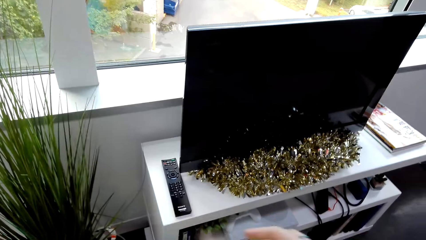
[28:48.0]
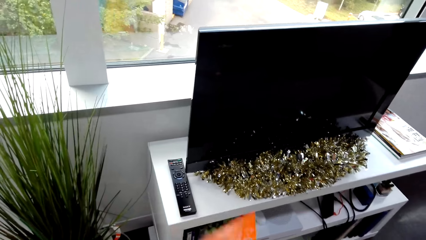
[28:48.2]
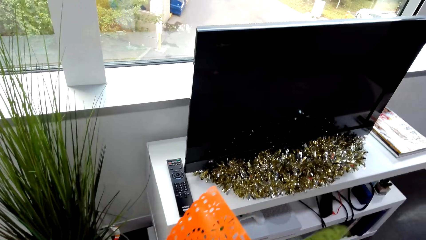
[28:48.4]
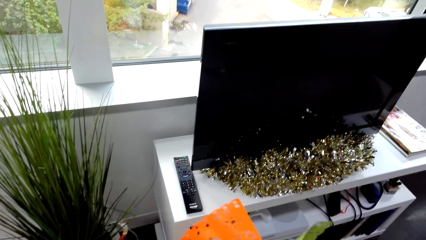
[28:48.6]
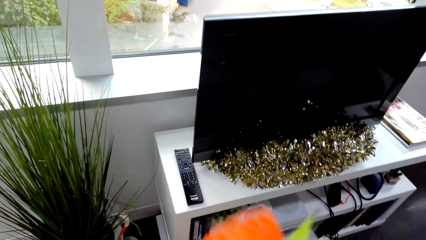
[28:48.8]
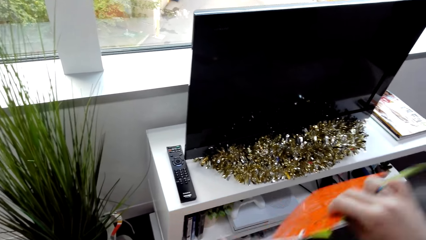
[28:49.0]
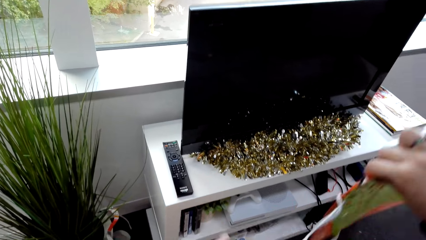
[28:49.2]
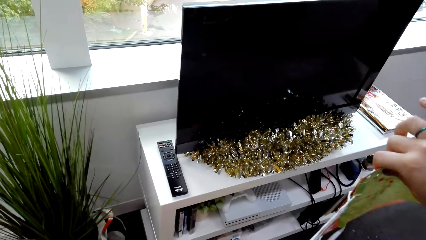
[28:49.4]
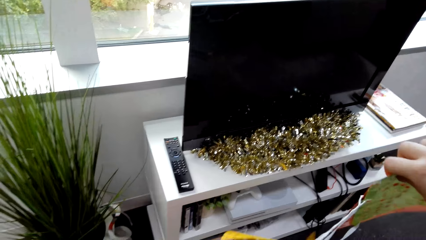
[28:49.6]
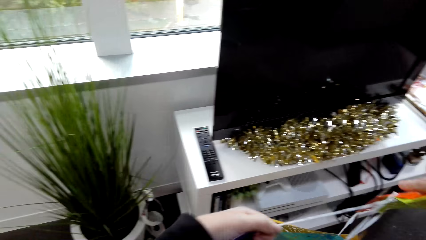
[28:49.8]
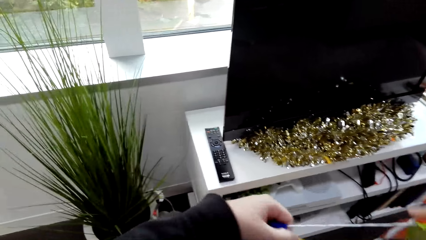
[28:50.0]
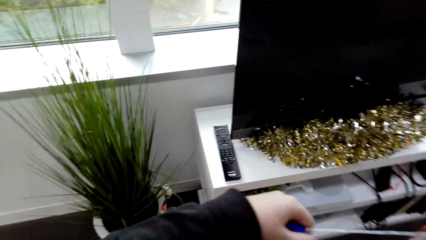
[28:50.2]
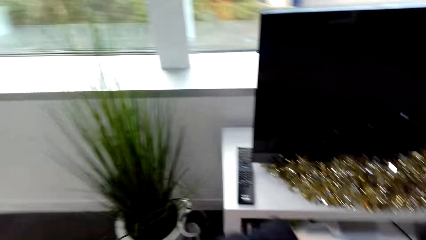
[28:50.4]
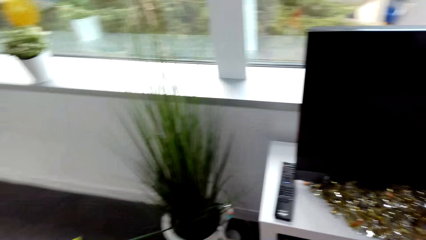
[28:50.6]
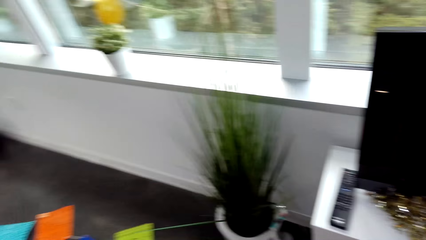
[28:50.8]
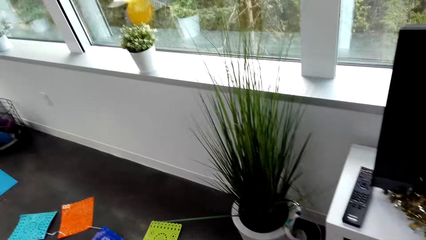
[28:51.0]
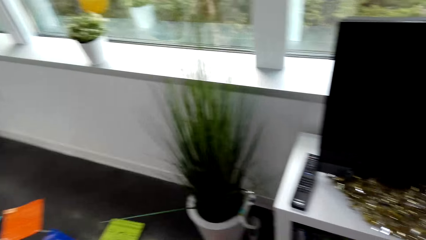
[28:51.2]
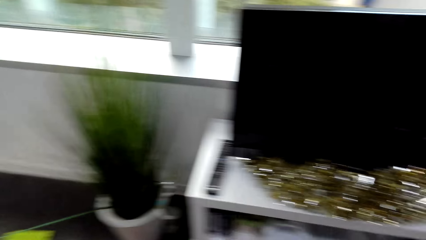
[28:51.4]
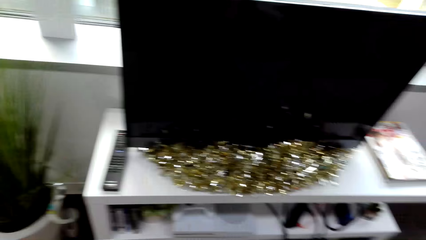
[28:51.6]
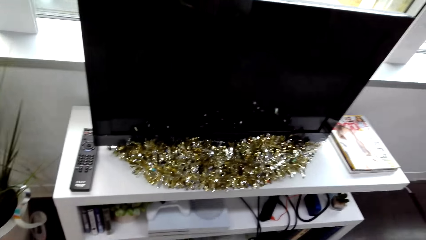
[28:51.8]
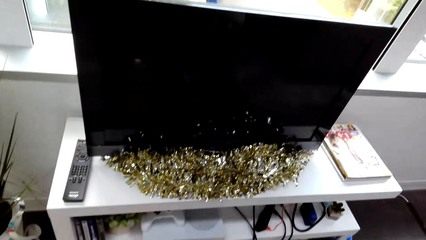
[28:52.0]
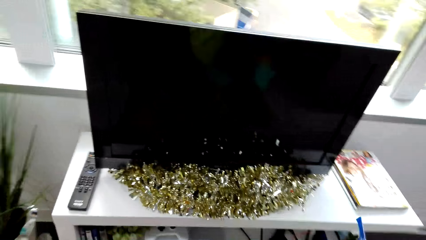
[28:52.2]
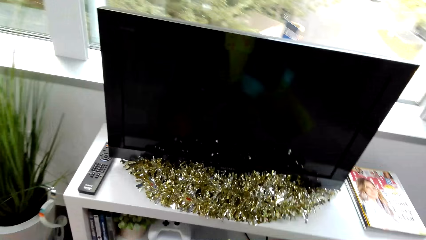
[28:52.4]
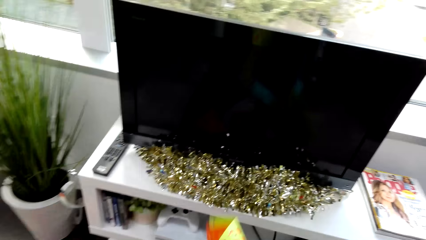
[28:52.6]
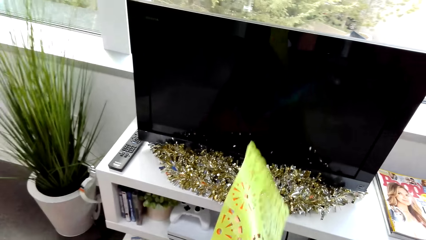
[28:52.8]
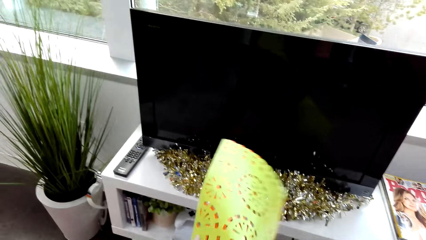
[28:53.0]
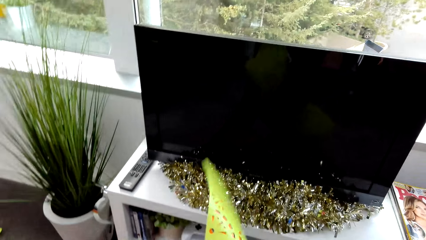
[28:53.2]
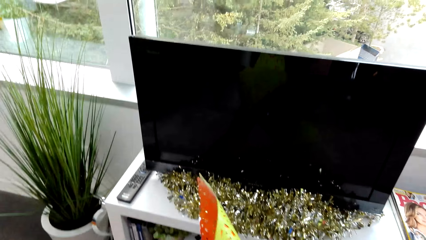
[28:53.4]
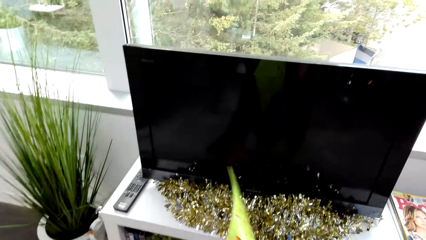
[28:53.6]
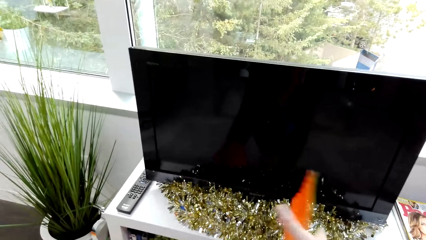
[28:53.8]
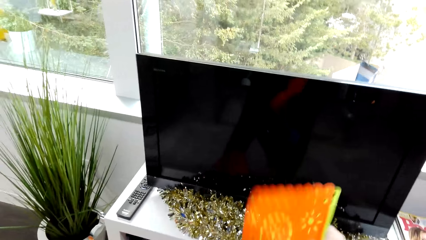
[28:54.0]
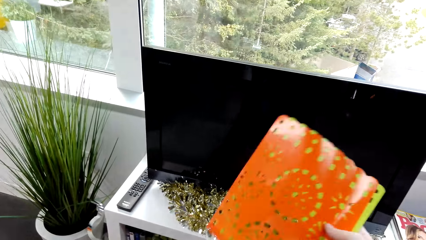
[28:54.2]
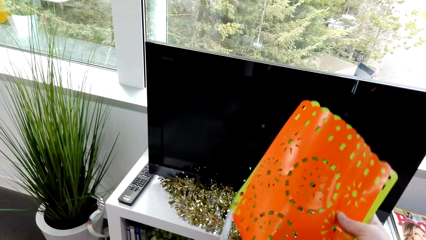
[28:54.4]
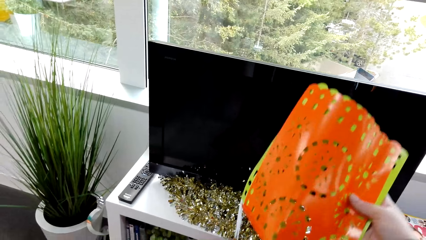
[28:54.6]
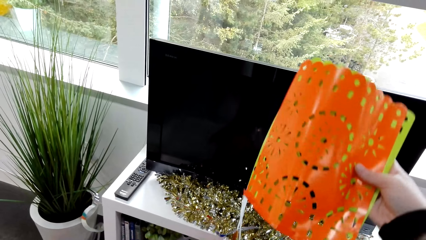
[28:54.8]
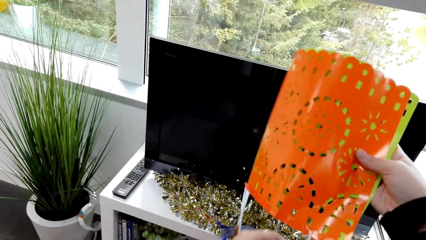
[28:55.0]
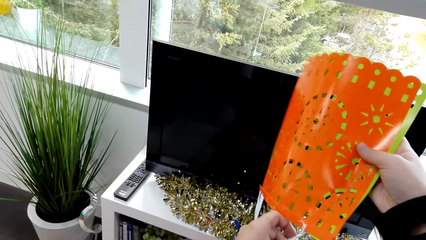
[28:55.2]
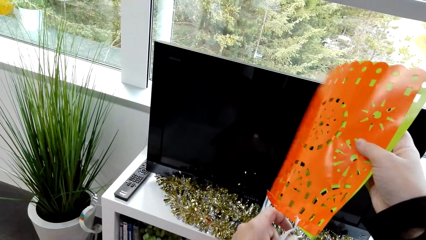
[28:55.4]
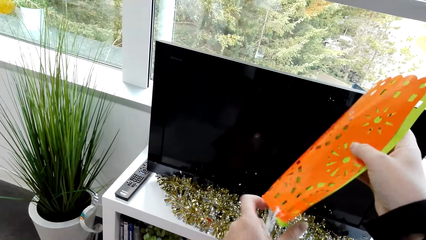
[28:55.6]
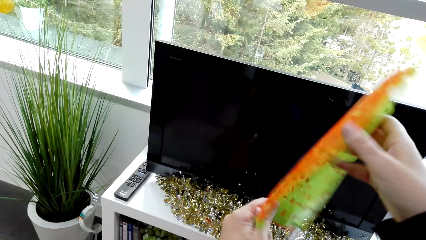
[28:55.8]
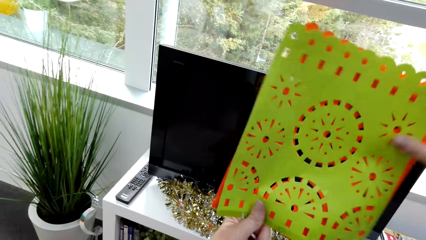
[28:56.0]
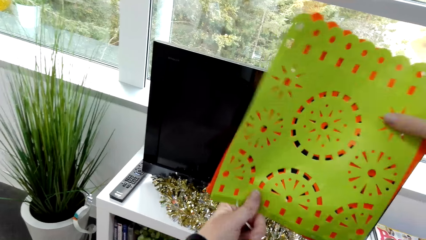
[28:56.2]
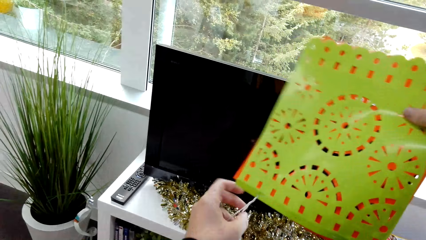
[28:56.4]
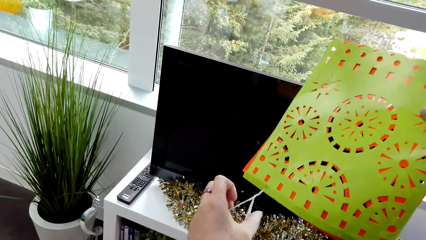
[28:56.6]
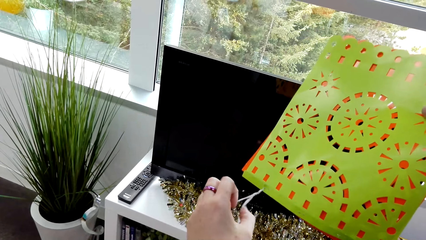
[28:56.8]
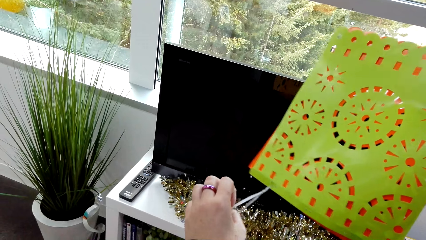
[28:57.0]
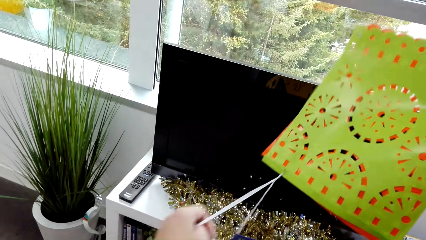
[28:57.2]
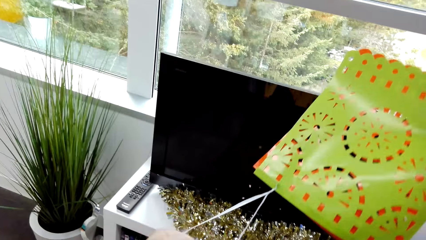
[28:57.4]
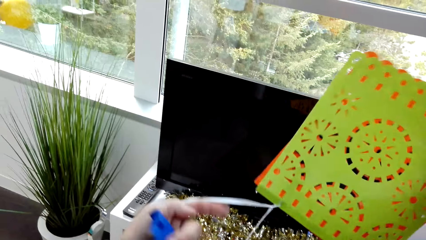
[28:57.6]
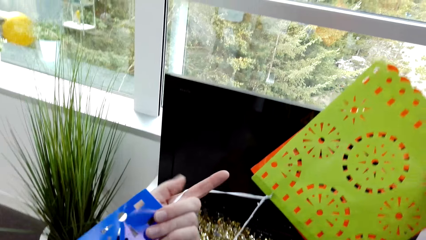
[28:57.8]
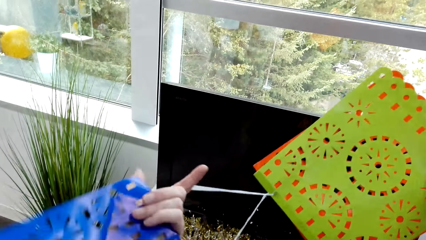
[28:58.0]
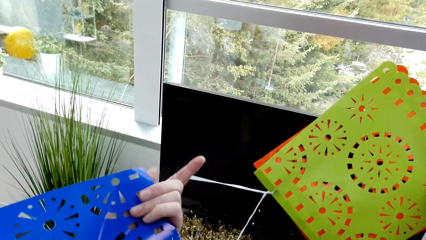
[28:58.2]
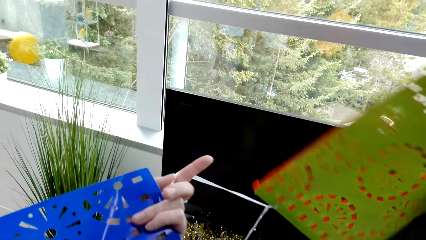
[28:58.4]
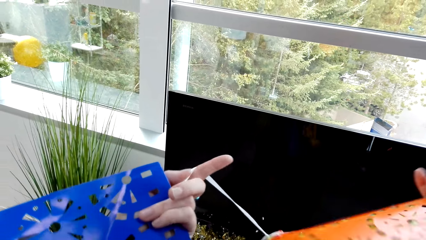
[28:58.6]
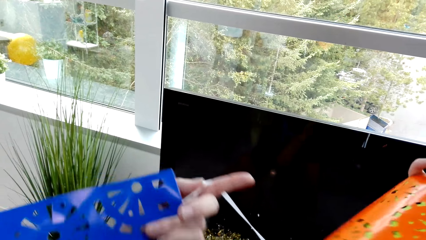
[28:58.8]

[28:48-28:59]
The camera wearer looks around the room. They untangle the party decorations.

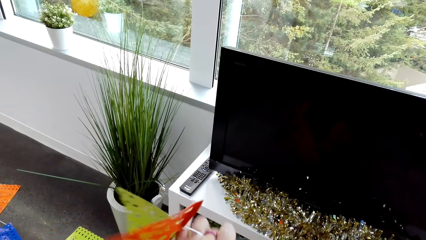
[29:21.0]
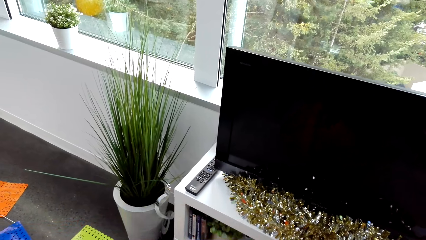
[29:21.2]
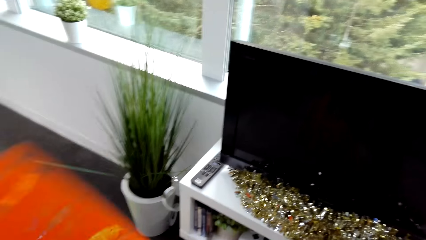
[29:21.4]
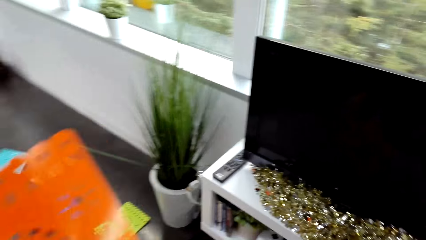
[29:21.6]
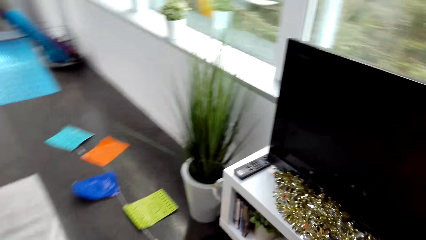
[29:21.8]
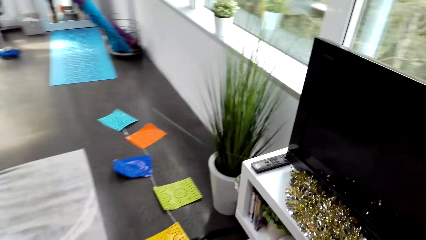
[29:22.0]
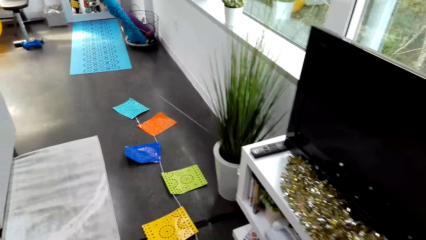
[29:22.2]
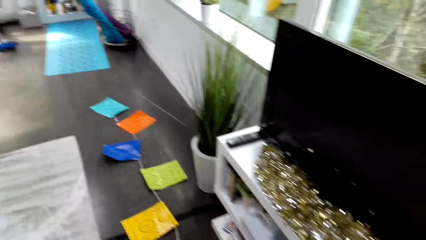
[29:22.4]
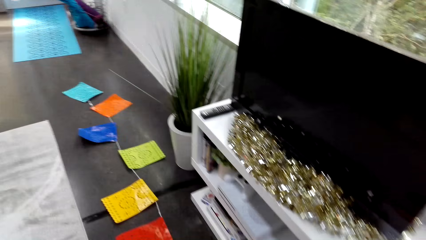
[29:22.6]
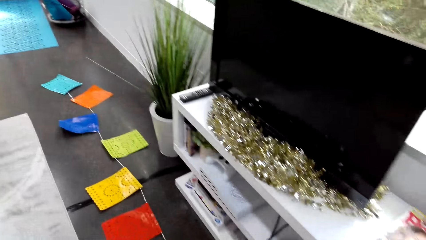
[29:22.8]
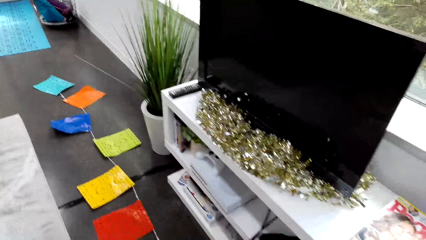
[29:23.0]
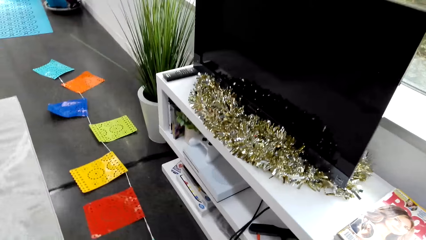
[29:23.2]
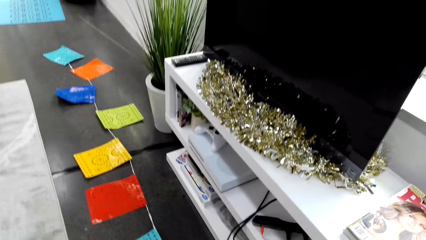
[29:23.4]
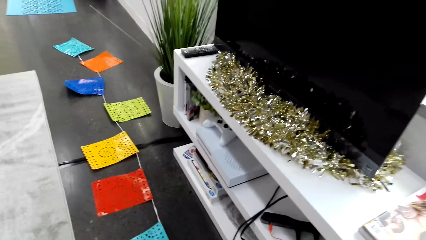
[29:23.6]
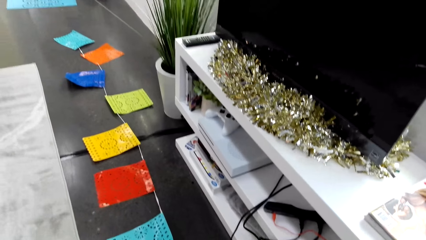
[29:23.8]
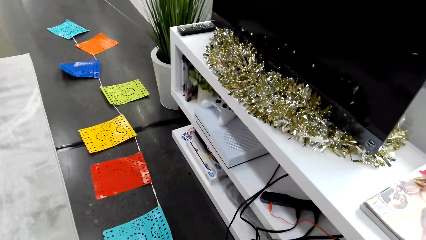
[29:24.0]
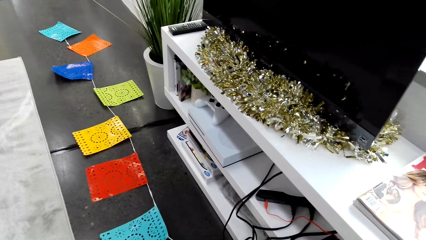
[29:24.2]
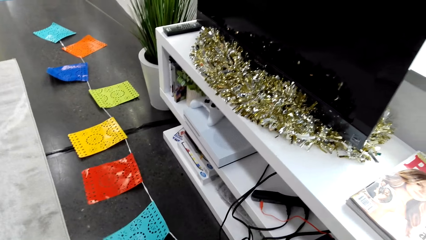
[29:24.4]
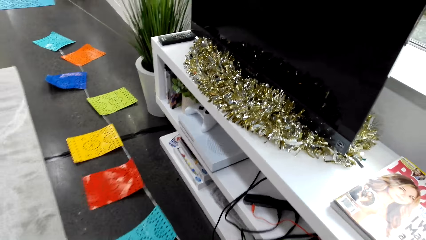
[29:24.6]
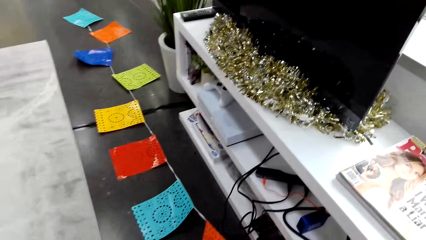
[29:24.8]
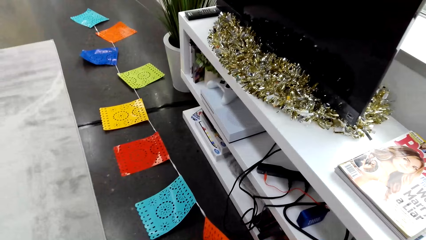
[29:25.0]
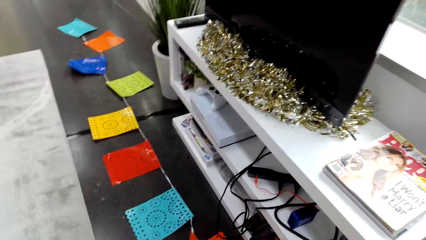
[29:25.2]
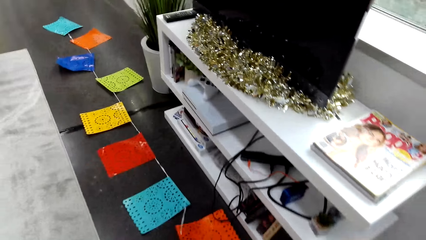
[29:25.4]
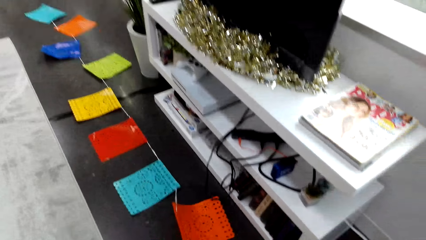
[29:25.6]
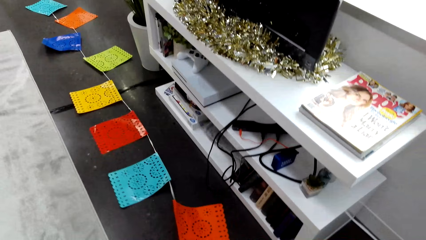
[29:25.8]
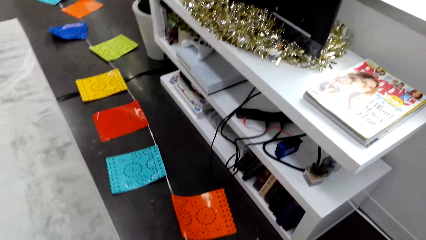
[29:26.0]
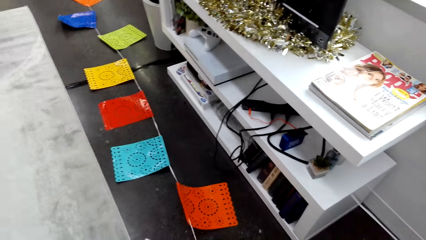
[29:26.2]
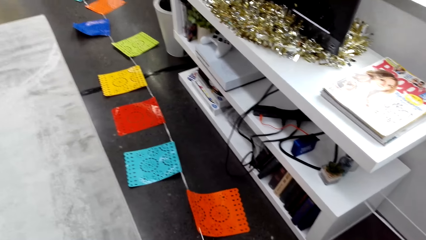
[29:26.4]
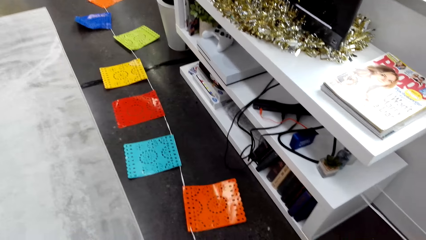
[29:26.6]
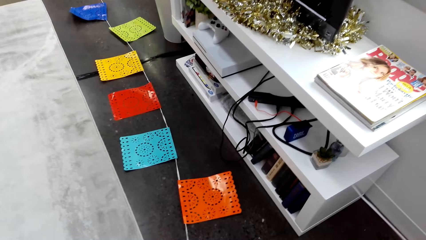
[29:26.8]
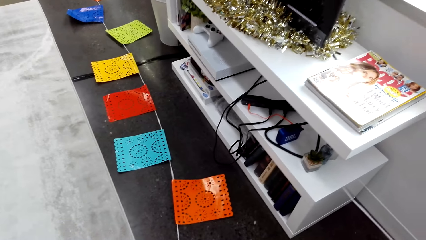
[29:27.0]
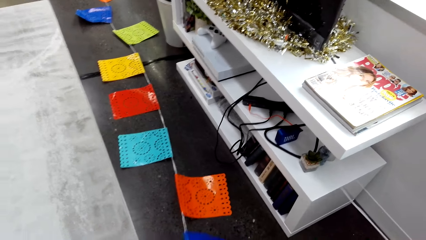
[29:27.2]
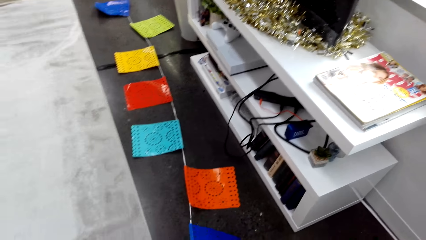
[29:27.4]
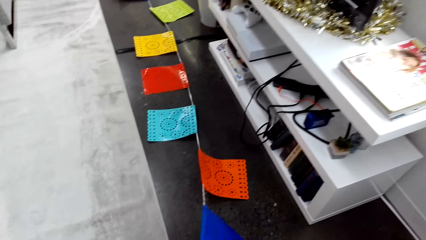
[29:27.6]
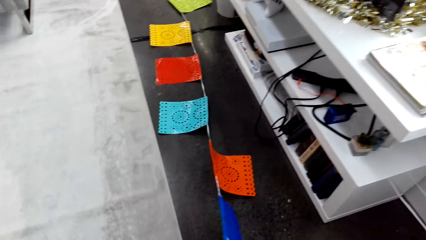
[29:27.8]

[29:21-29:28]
The camera wearer looks around the room.
